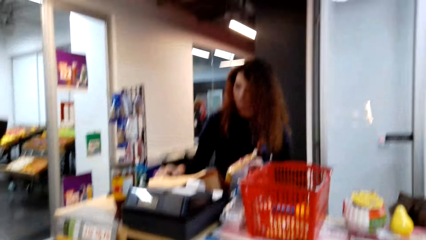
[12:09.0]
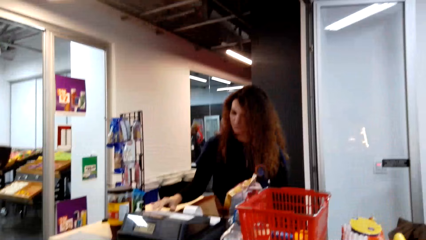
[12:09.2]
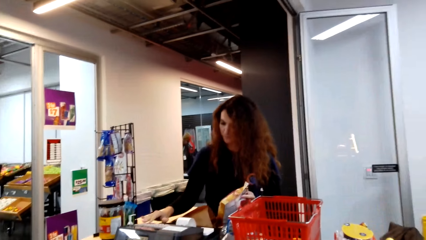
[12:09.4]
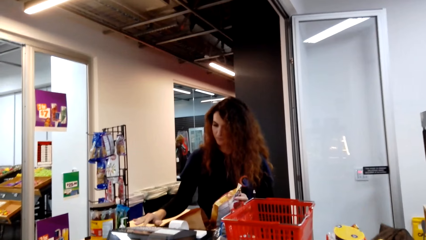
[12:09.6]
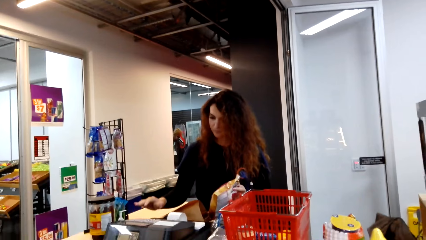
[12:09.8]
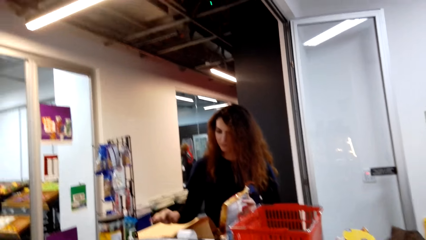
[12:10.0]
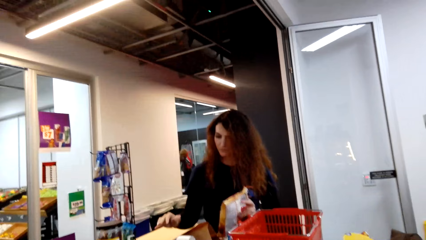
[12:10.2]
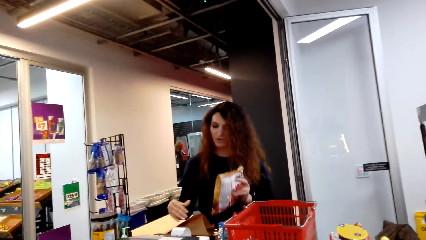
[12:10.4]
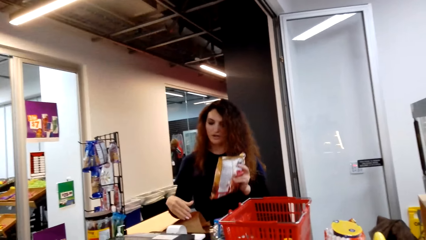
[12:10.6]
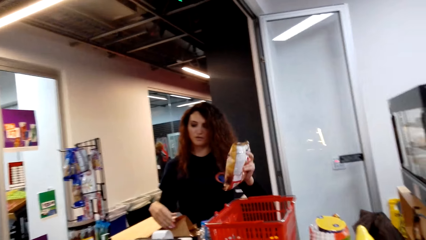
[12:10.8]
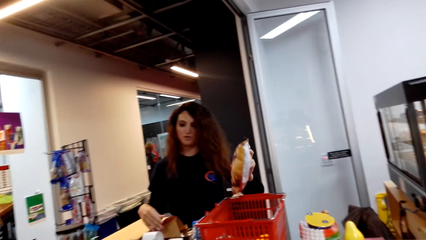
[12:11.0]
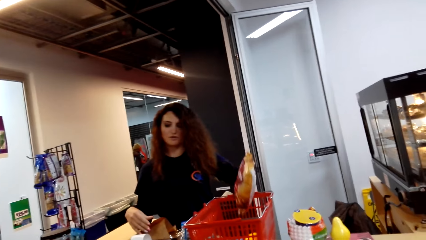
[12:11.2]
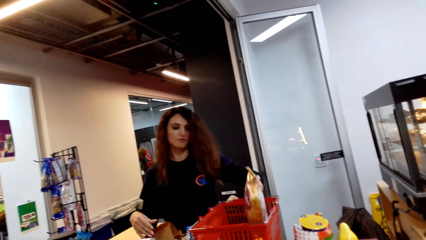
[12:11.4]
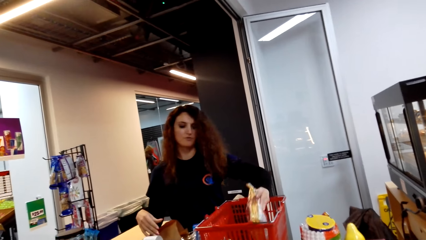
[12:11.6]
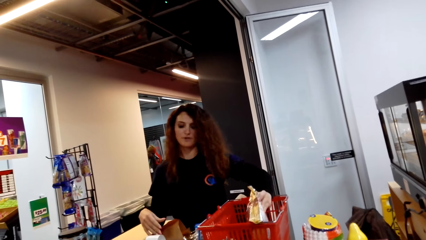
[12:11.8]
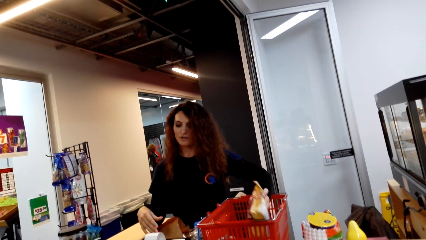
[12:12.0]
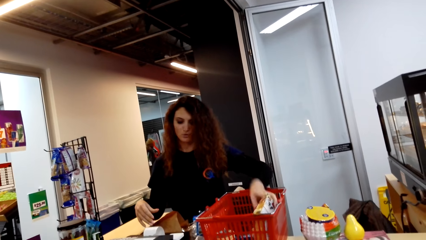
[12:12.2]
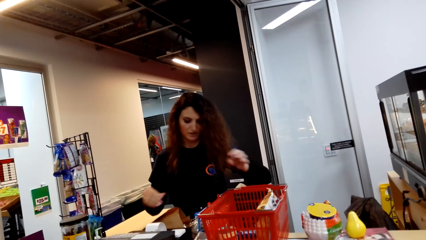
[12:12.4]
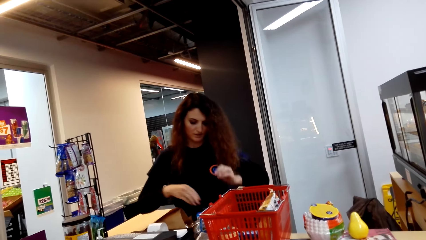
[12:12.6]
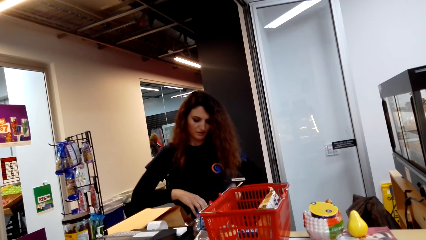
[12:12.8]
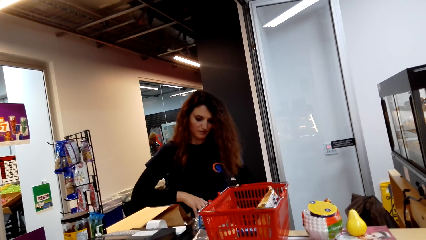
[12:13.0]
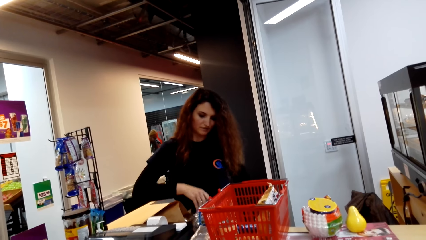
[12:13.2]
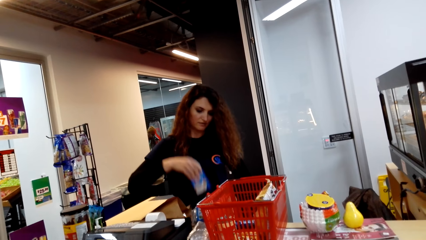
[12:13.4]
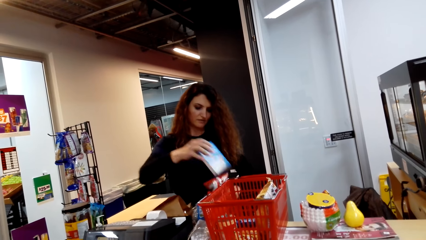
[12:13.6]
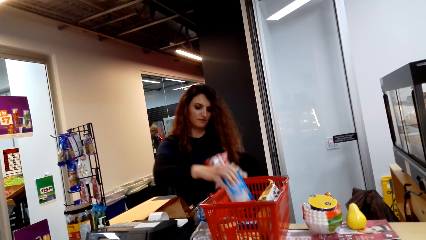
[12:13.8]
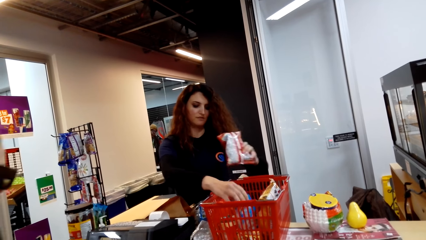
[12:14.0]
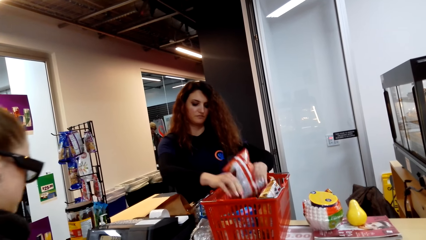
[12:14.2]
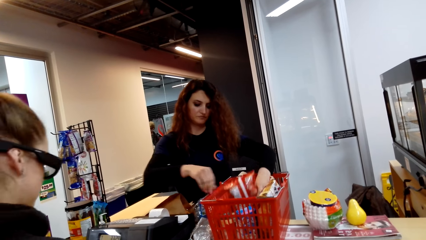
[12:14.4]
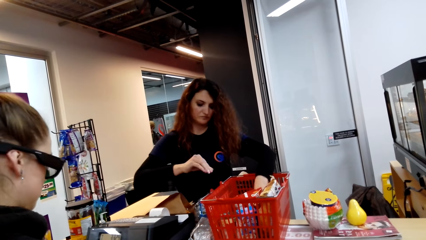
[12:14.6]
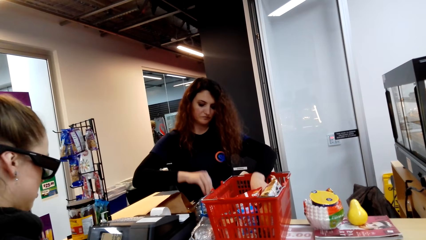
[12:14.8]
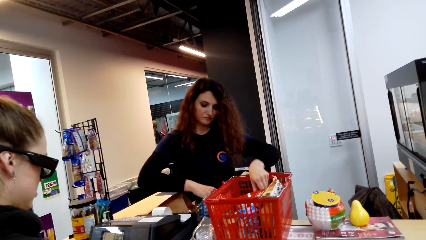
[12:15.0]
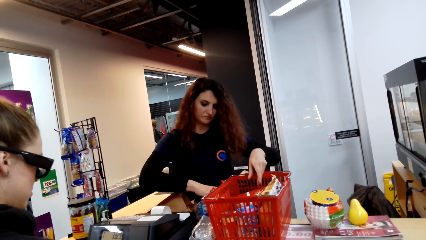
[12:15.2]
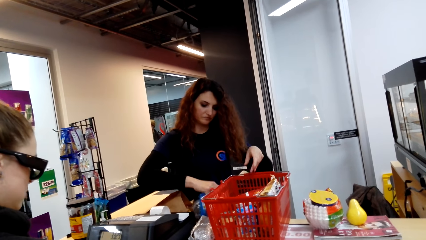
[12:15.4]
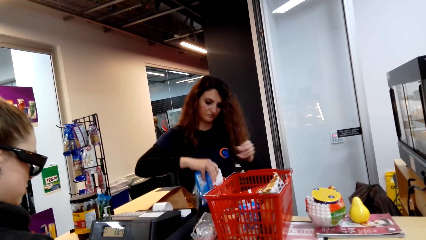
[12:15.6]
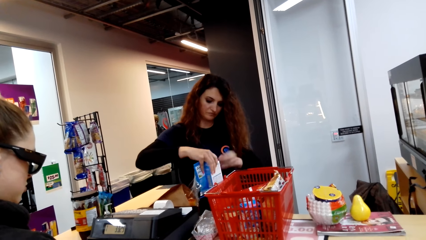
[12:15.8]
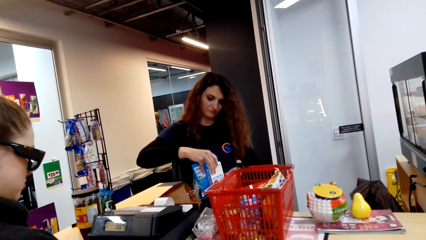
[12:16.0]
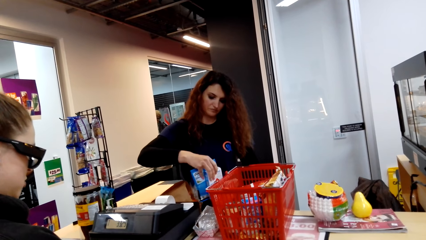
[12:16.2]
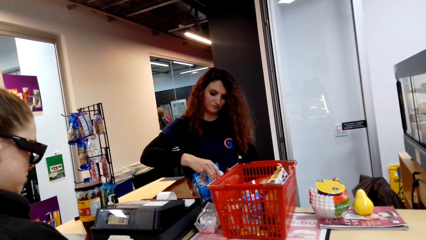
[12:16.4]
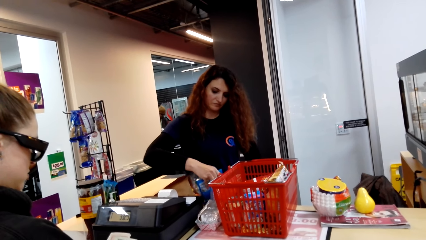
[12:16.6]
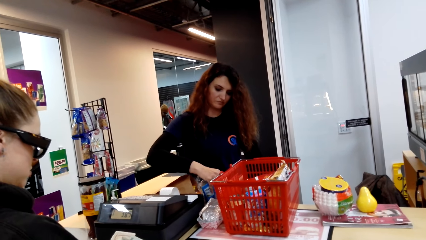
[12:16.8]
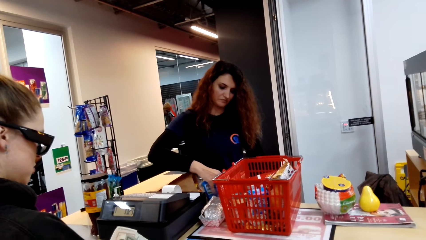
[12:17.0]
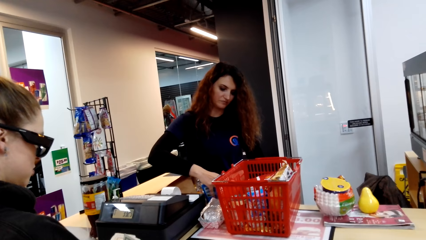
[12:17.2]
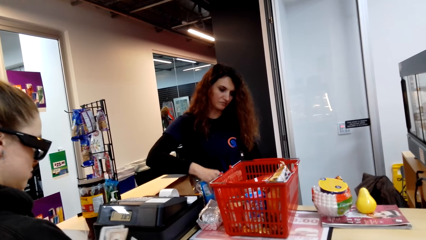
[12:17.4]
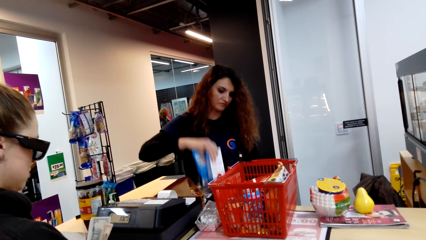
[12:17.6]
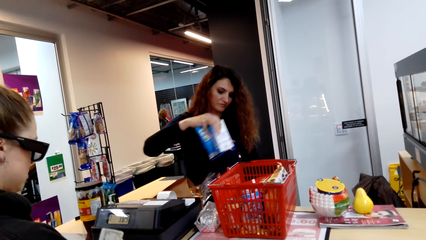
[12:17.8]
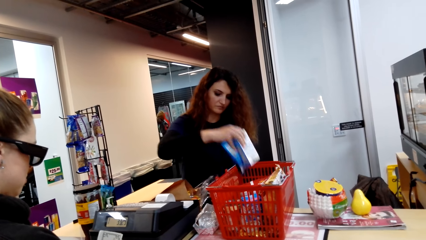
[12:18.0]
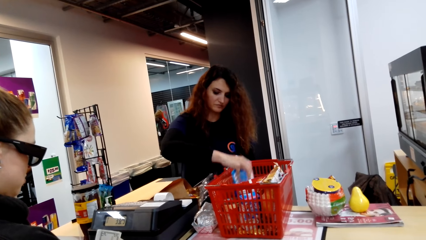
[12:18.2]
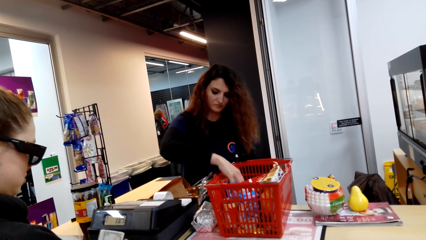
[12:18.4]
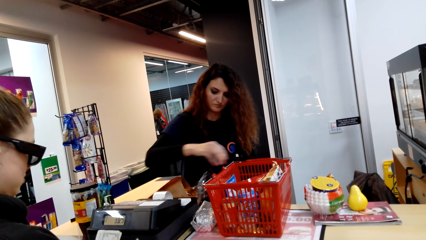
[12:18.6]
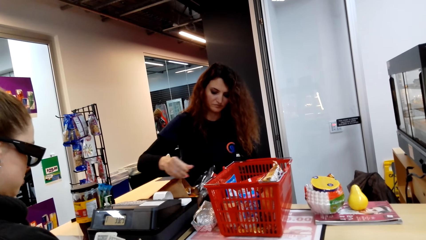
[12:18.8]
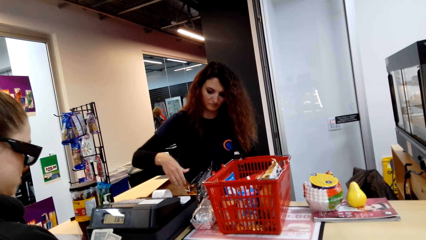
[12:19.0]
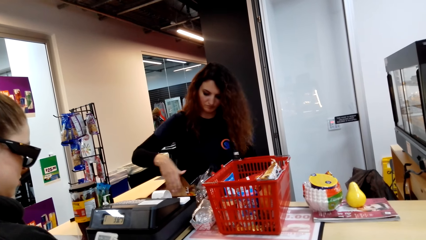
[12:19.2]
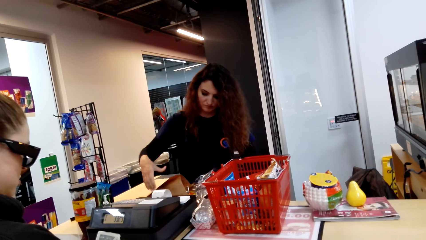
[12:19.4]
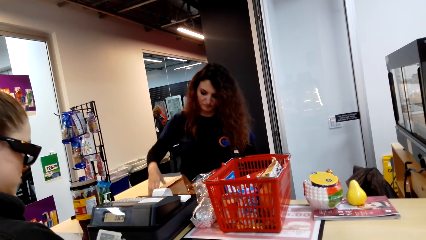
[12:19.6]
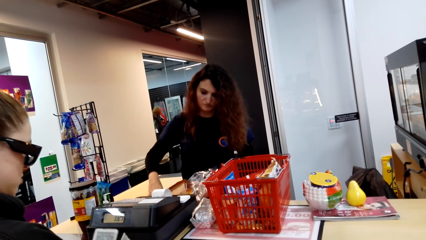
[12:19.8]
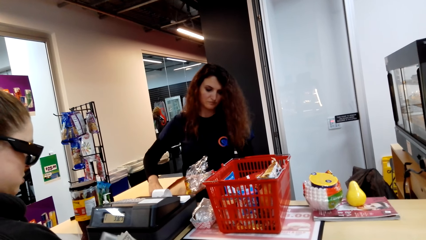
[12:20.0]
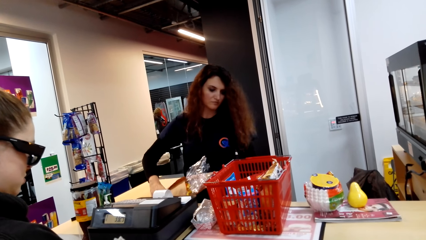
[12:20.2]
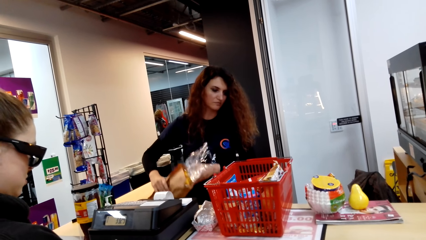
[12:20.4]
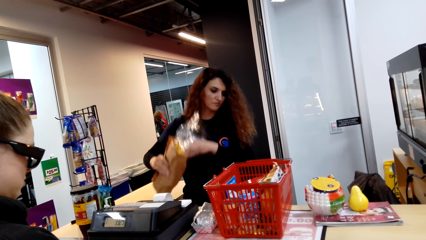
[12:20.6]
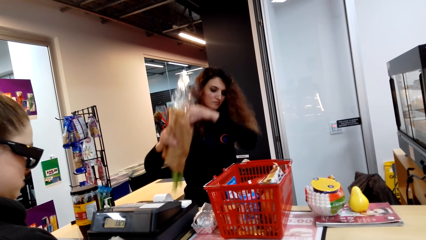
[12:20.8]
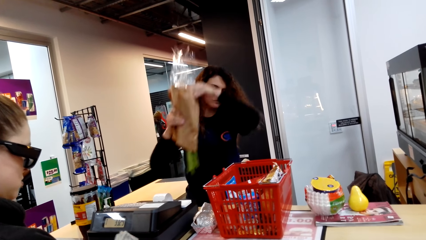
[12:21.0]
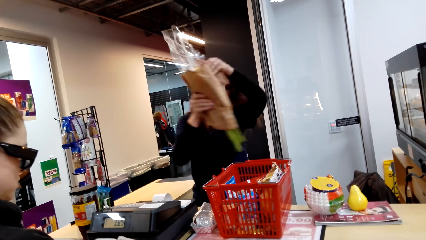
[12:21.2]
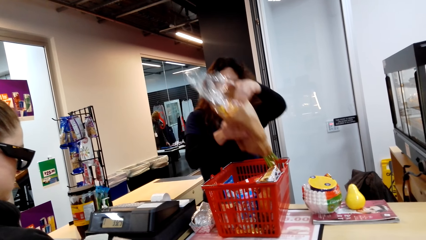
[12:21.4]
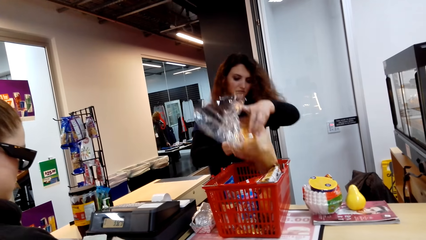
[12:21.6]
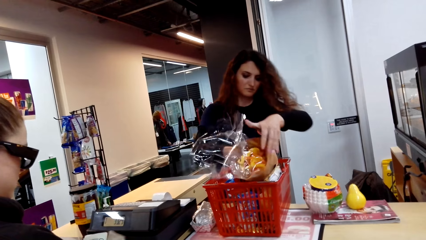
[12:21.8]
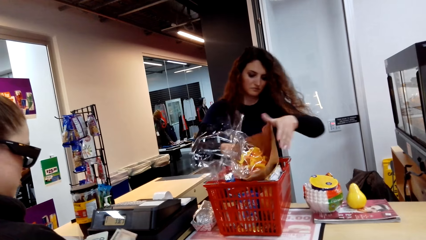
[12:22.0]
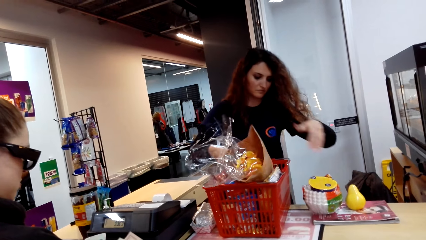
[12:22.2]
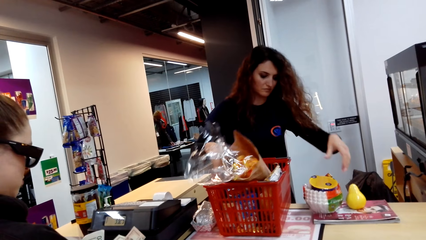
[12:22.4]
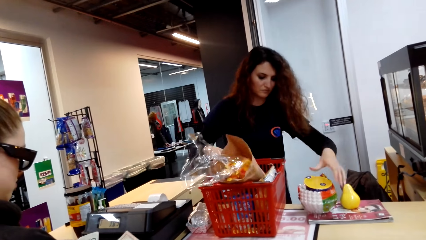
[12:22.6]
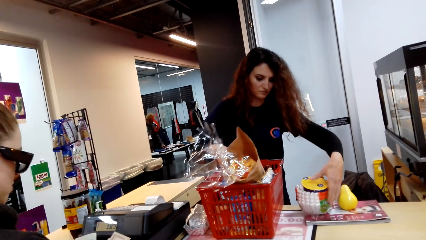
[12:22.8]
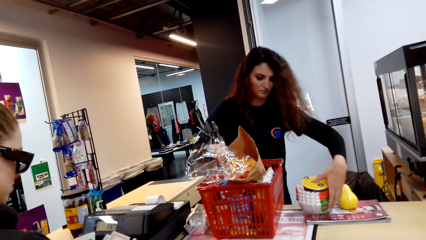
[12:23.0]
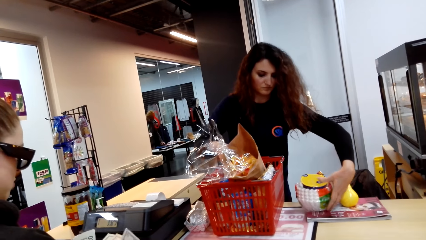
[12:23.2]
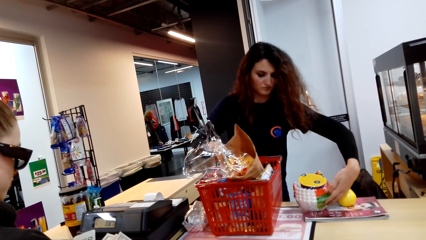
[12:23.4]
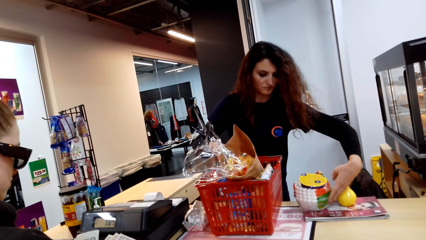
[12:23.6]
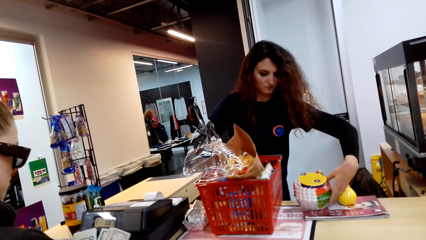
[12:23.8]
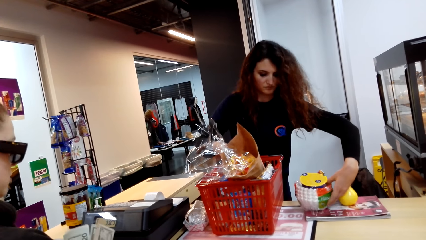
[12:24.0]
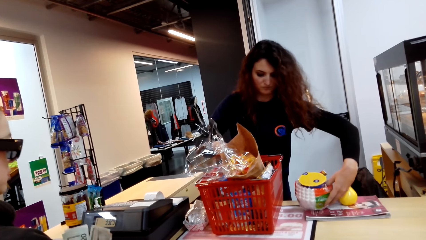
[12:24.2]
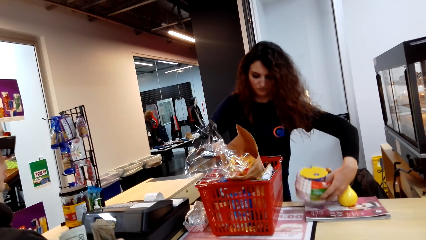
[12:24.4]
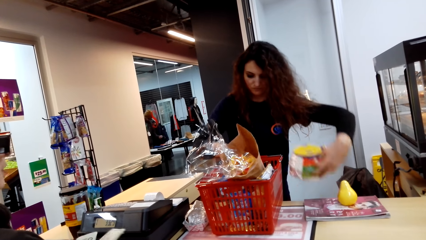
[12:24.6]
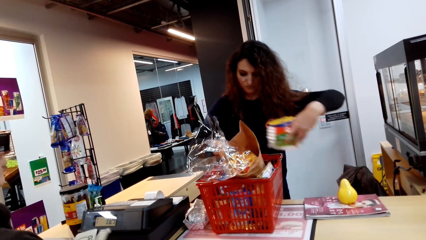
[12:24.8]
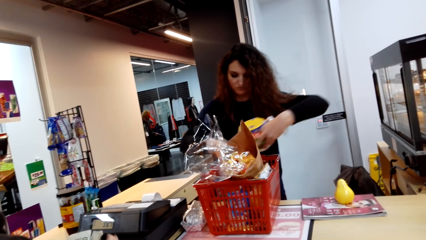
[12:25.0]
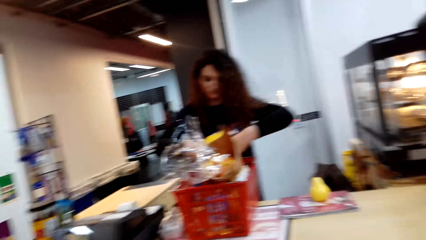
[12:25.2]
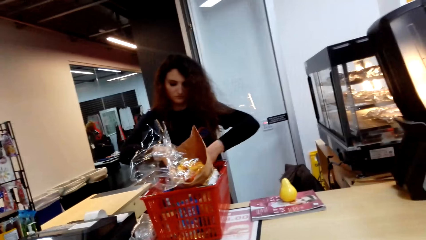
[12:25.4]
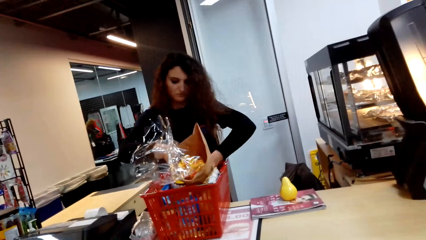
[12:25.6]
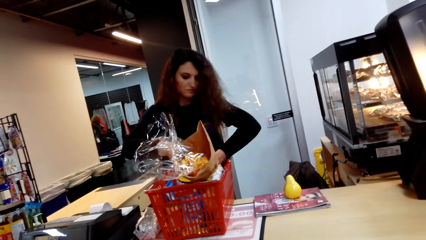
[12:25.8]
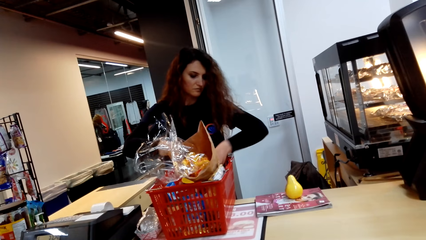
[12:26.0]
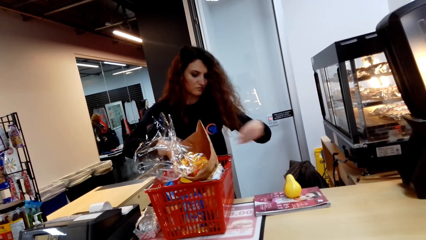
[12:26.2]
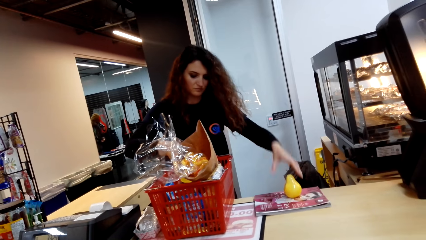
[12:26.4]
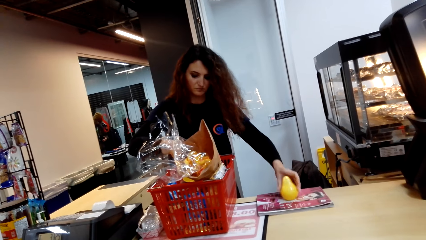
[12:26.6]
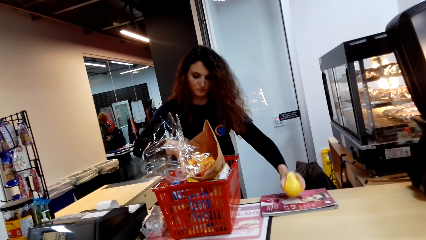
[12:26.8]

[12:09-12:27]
The camera wearer looks around. They stare at the first woman. The first woman puts the sachet of crisps in the cart. The camera wearer converses with the first woman. The other woman puts the item on the shopping bucket. The first woman puts items in the cart. She picks up items on the counter. She puts the item in the cart. She picks up a flower on the counter. She puts the flower in the cart. She picks up plates on the counter. She puts the plates in the cart.
